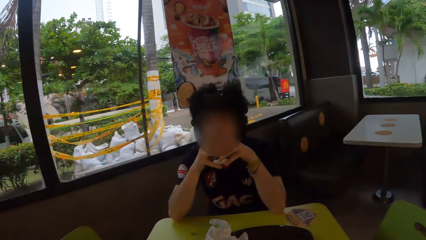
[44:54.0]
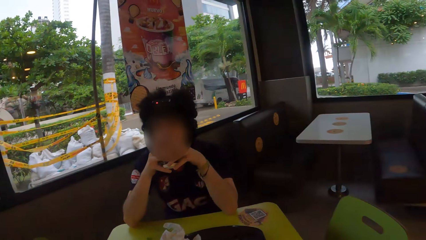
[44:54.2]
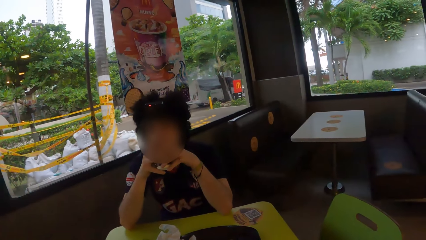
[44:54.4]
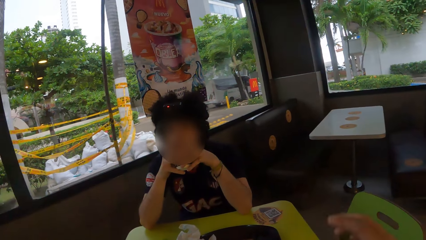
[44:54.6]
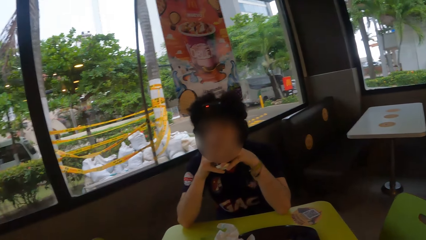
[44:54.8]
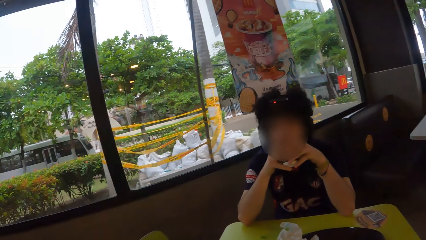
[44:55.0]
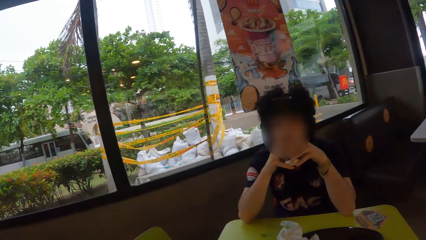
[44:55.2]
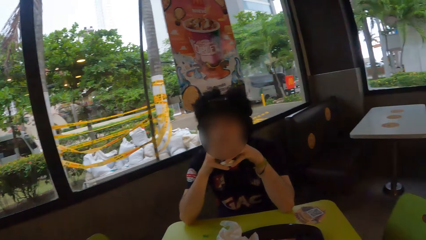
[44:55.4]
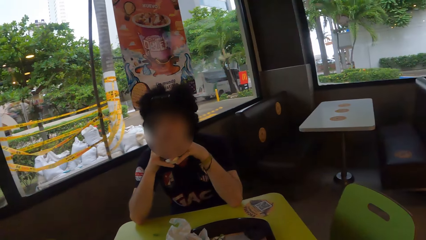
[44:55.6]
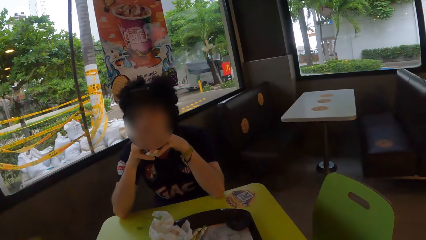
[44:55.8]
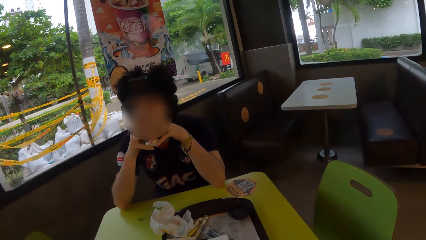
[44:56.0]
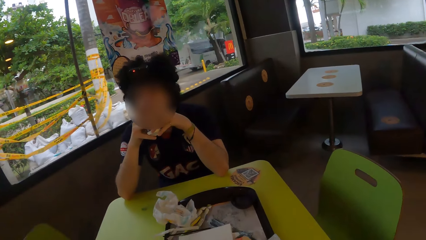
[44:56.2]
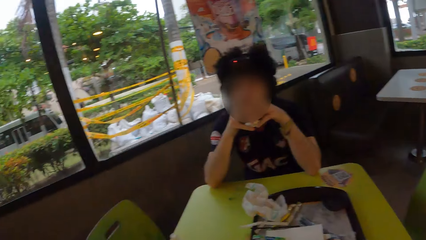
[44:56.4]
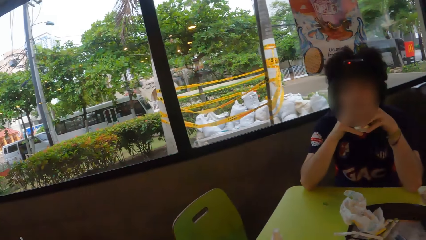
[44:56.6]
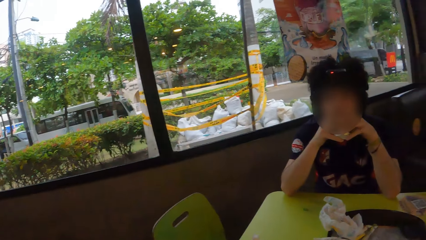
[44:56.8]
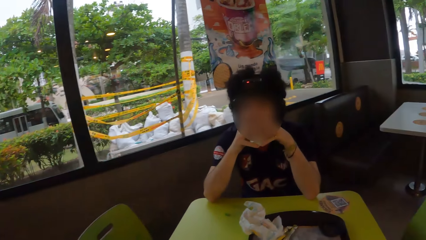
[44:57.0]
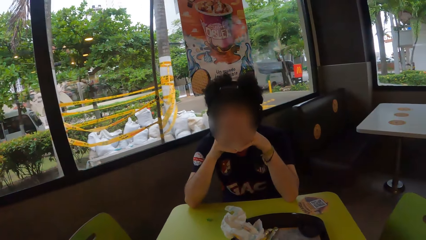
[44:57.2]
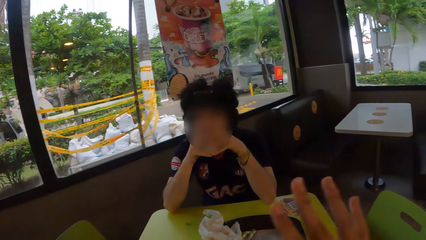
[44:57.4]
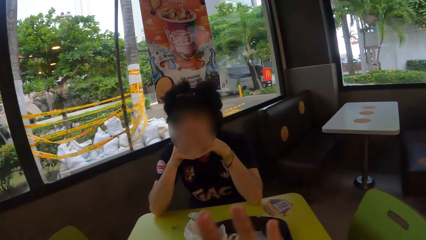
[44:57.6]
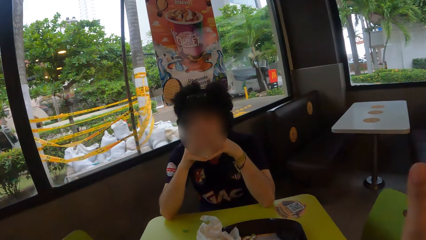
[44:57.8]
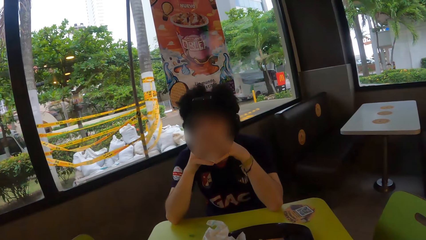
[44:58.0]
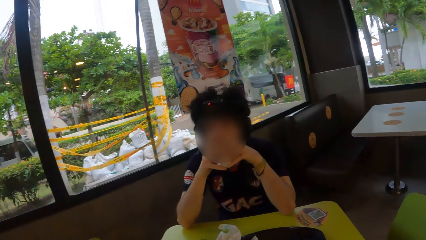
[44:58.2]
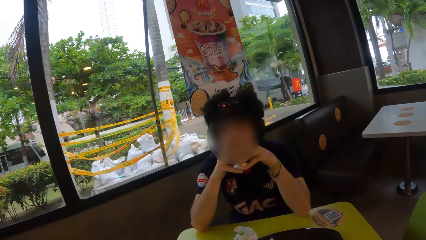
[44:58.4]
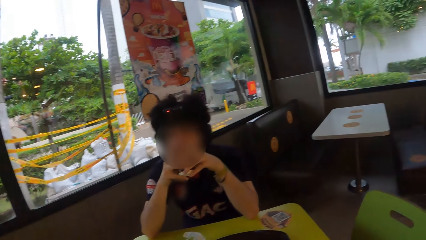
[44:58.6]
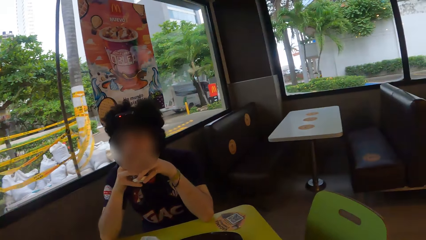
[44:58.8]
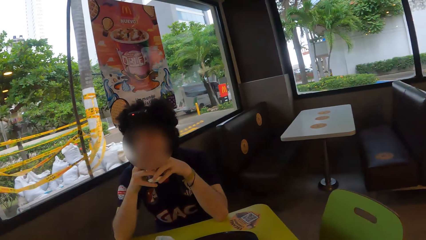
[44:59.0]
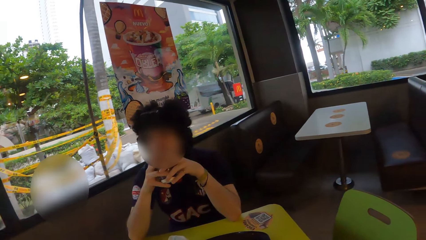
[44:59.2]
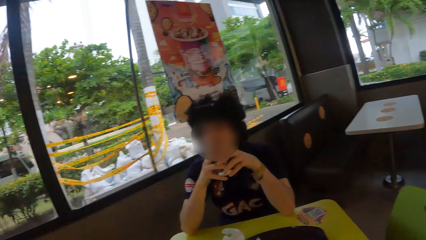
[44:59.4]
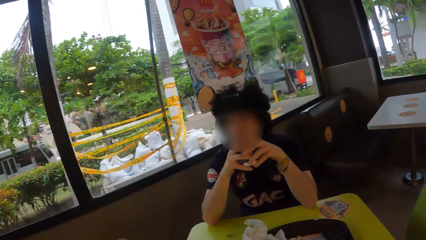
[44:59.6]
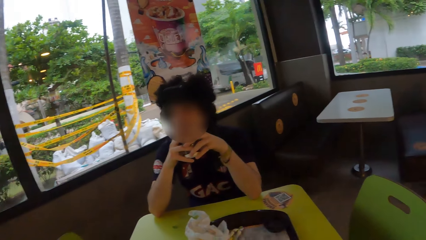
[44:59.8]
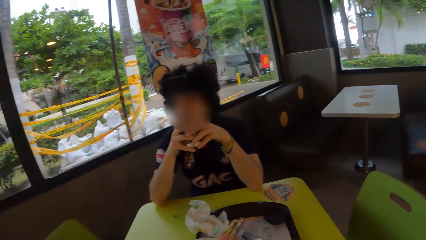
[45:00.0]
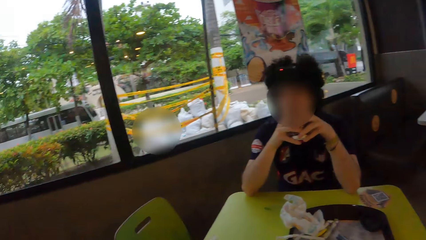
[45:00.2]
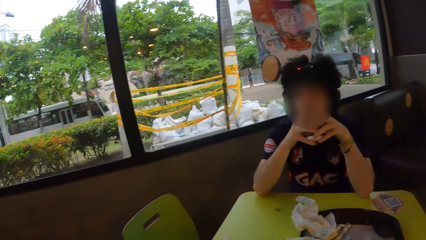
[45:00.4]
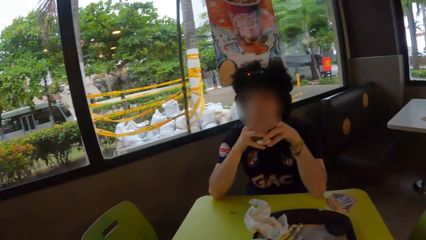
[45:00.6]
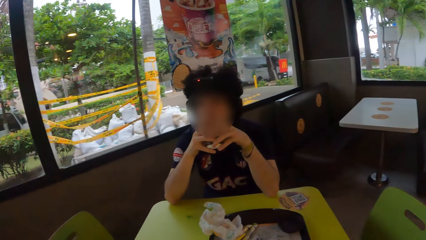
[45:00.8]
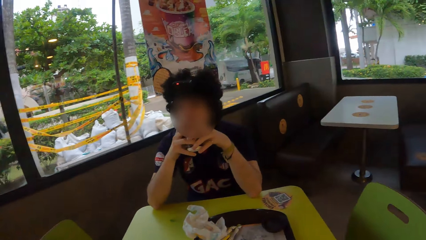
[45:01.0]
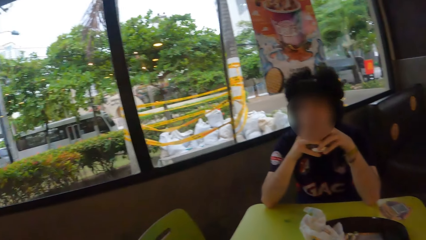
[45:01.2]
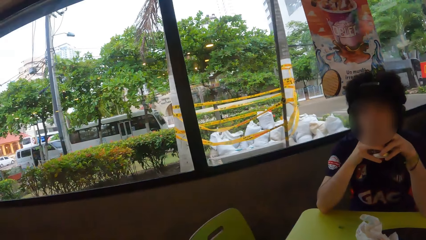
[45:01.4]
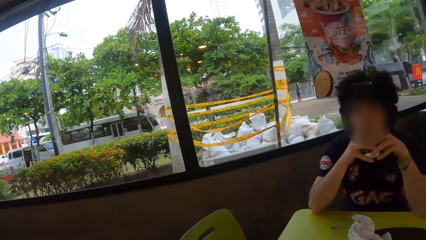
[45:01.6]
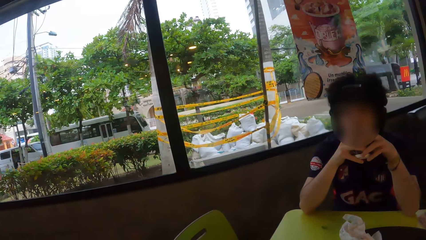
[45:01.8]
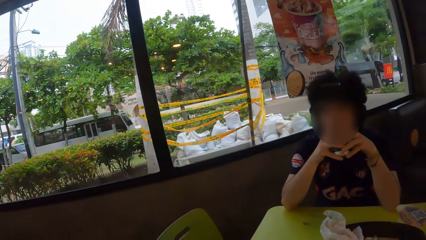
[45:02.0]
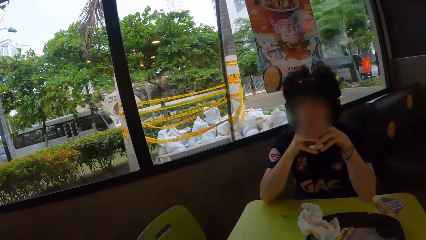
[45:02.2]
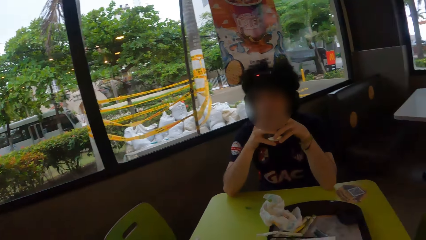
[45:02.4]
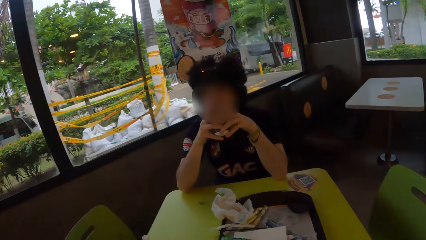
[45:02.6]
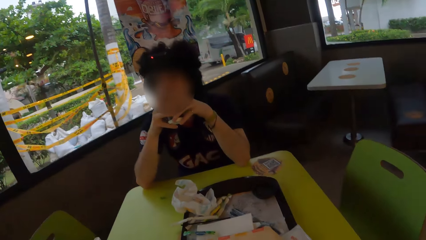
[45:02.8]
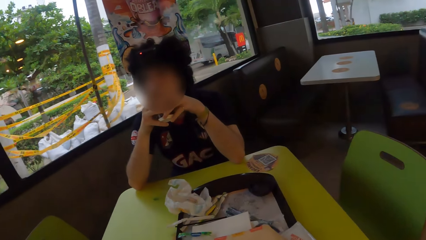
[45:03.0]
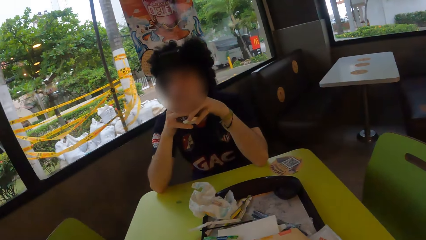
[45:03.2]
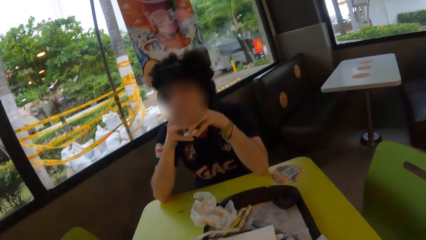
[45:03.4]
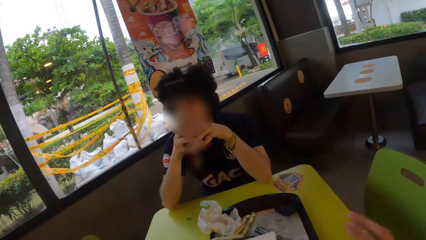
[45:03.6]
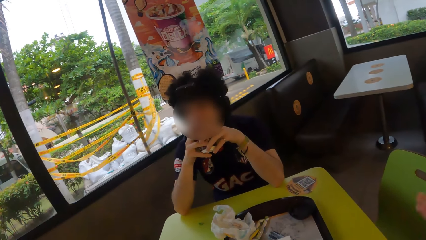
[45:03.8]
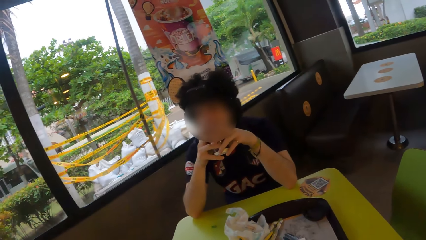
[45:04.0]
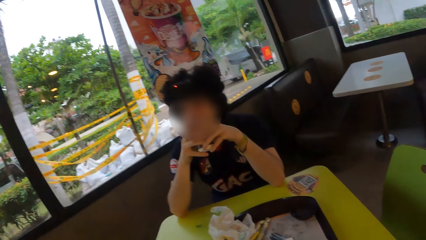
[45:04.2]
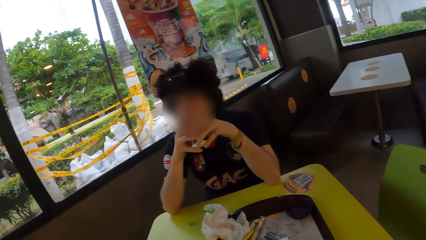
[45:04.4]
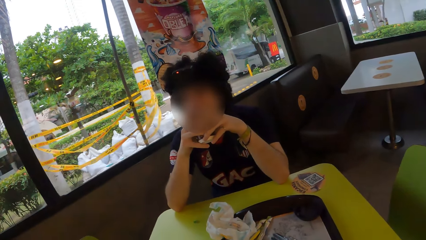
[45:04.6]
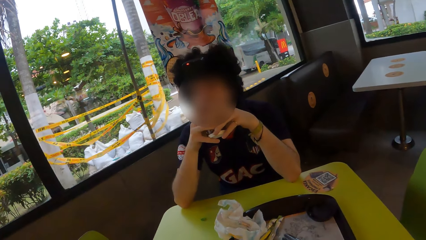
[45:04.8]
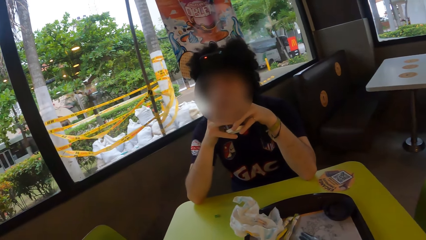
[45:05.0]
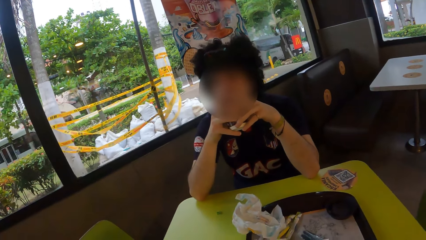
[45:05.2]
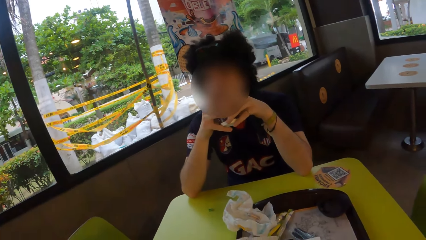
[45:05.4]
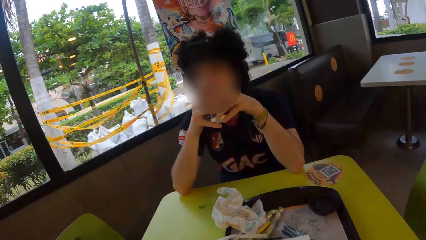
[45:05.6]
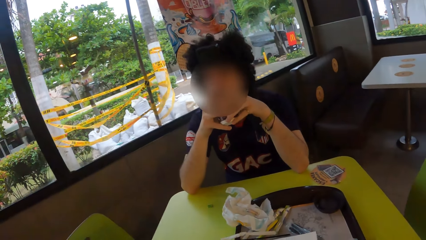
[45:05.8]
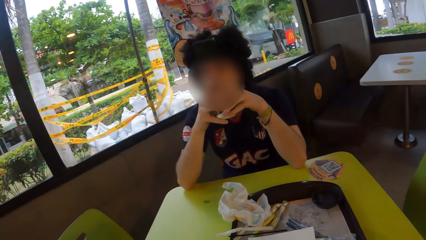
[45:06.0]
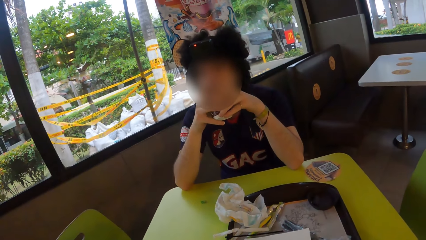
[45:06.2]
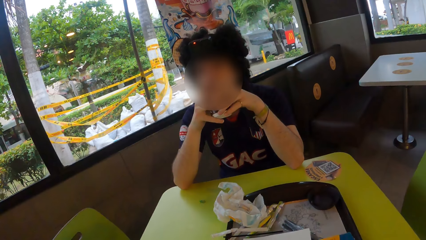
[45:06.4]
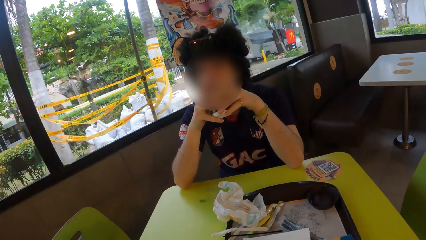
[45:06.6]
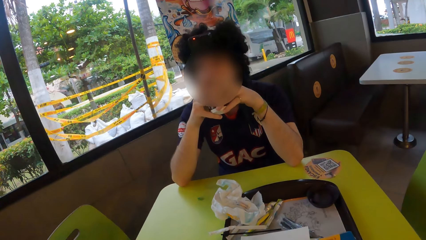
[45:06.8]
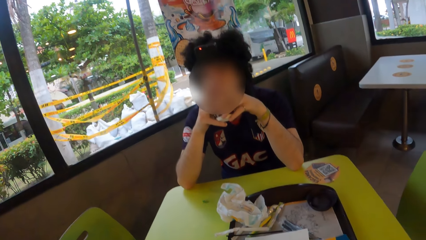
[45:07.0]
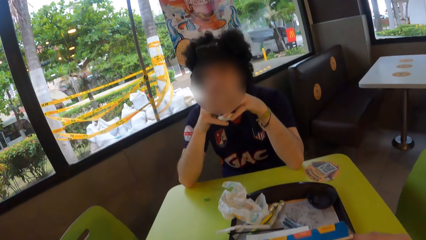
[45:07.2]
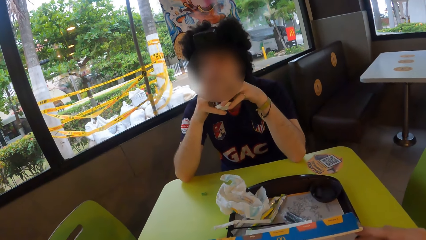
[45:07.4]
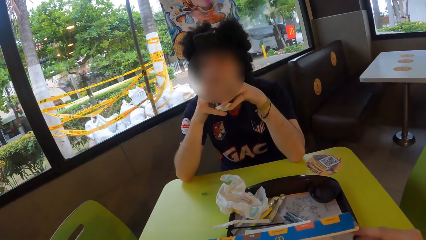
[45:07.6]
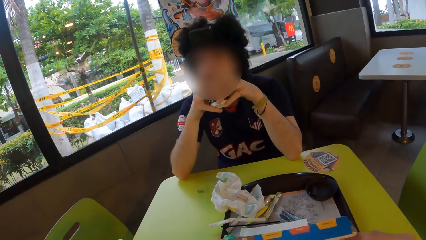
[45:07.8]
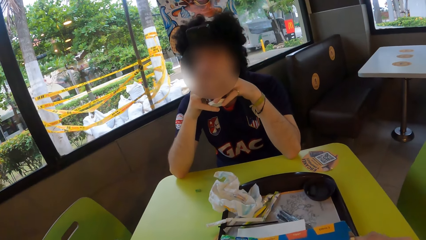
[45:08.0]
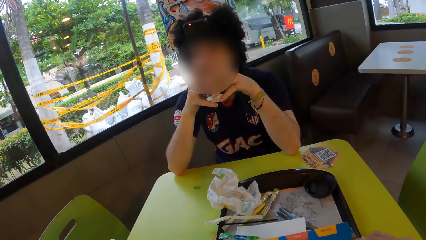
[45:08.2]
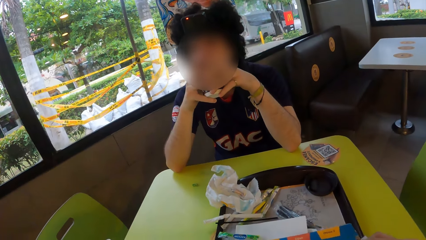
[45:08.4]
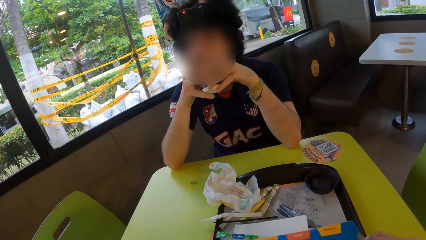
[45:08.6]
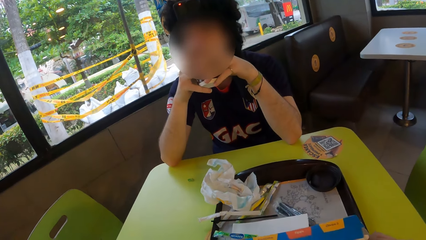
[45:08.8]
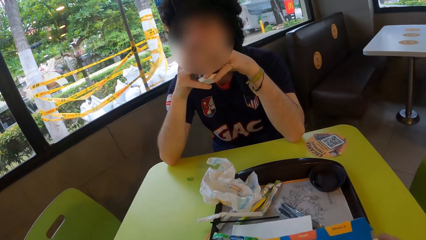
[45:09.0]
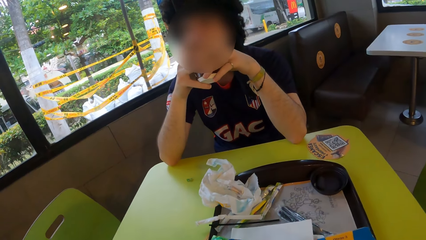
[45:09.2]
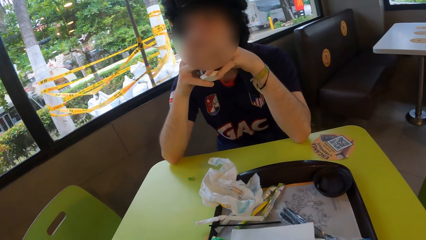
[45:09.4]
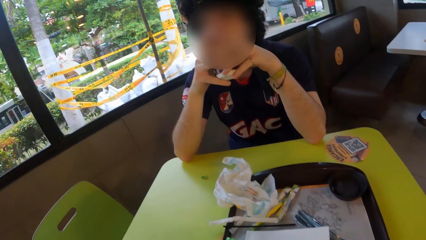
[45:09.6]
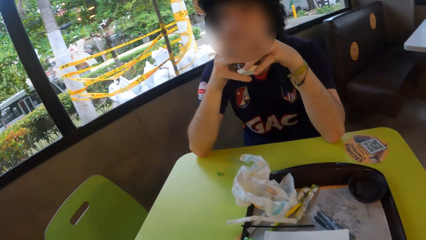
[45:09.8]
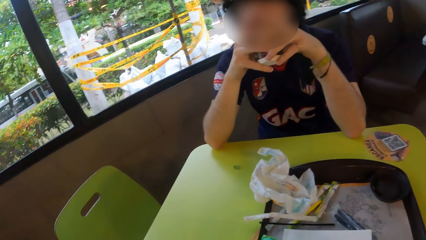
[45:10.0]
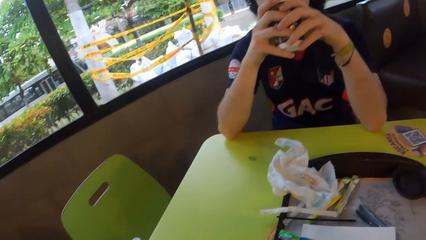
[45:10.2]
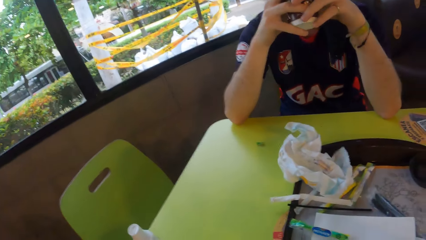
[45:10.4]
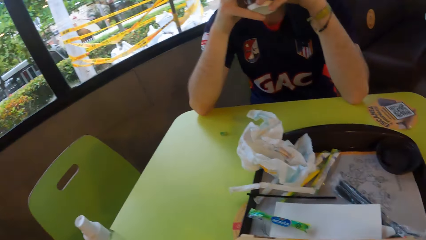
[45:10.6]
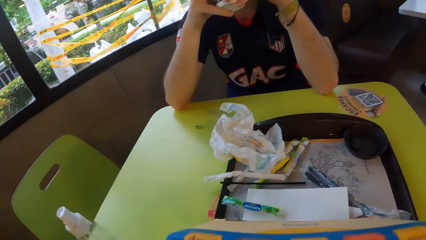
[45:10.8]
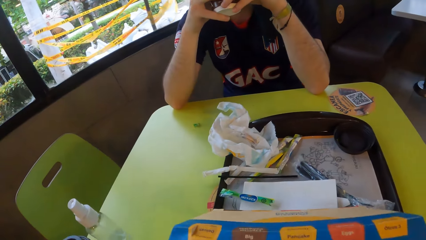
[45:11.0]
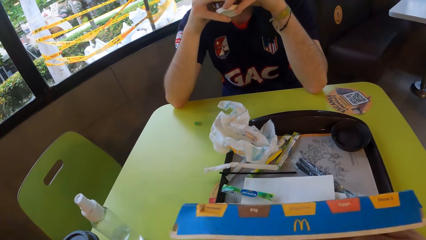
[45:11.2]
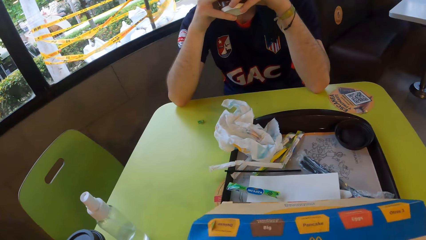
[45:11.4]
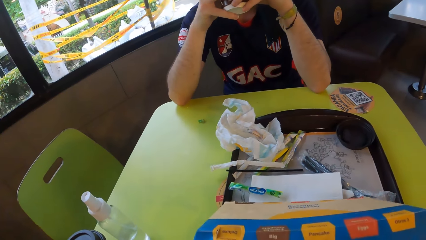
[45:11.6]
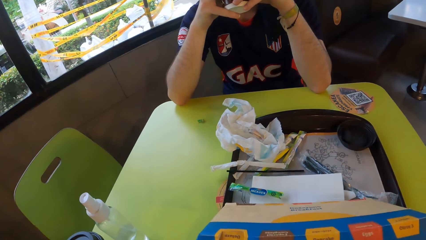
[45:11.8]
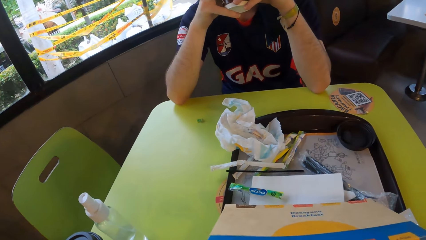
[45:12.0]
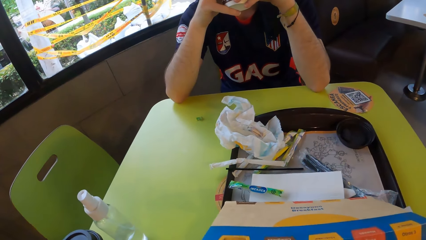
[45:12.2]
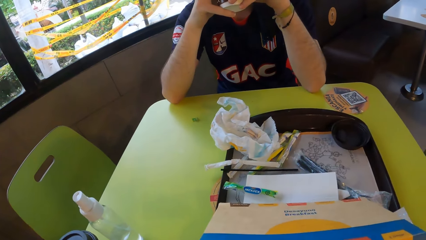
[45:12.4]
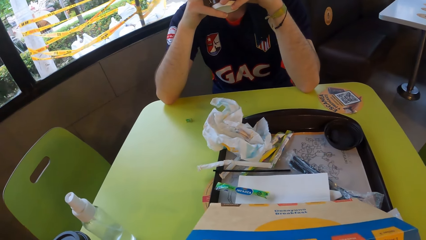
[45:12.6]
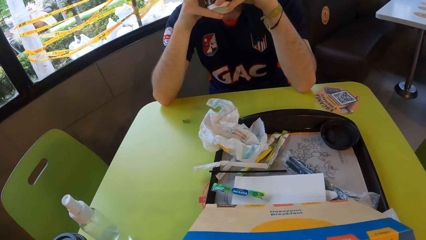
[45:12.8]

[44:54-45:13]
The camera wearer moves a hand around. A person sips coffee in a cup. The camera wearer turns around. They move a hand around. The person sips coffee in the cup. The camera wearer picks a bun in a box. They eat from the box.
